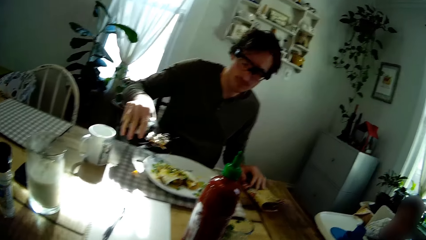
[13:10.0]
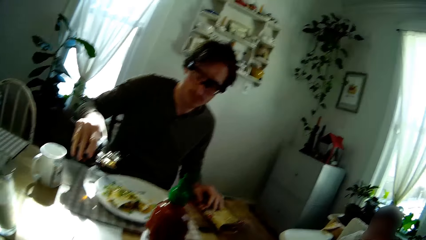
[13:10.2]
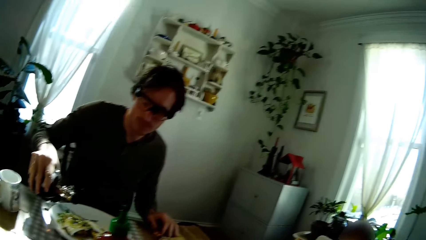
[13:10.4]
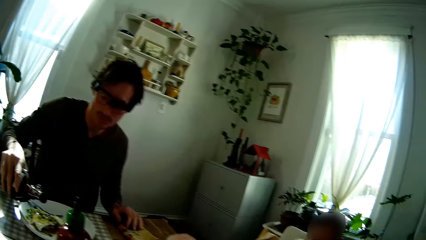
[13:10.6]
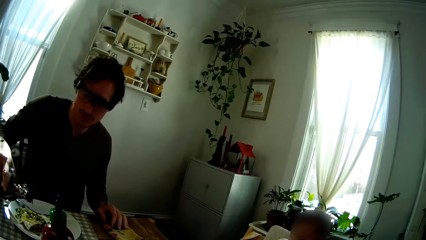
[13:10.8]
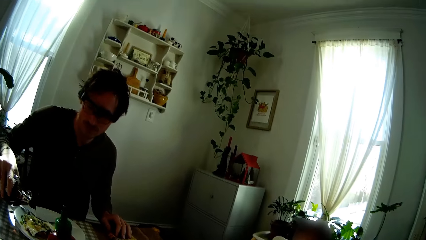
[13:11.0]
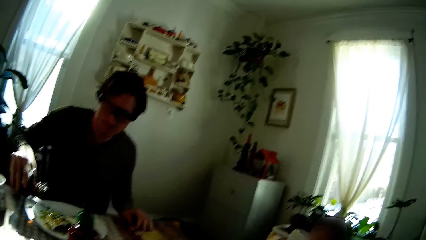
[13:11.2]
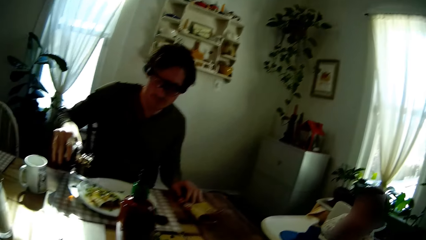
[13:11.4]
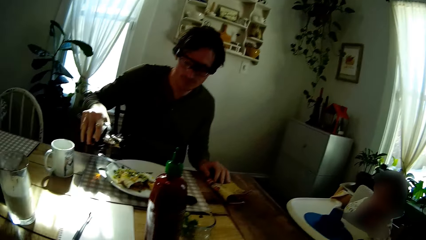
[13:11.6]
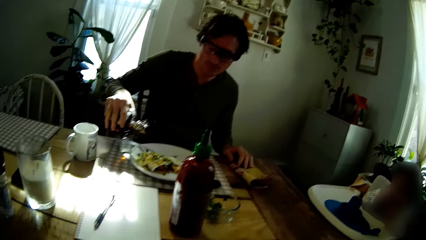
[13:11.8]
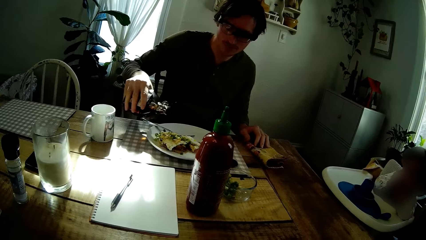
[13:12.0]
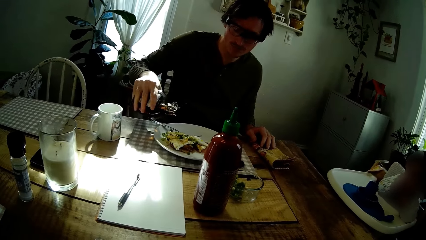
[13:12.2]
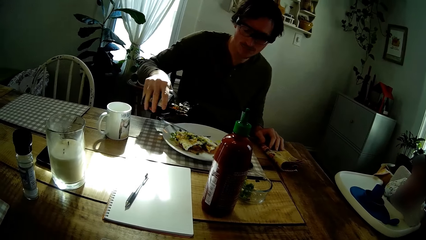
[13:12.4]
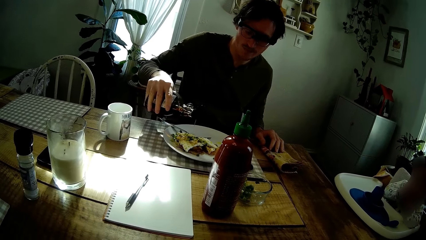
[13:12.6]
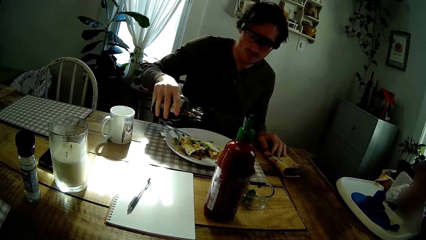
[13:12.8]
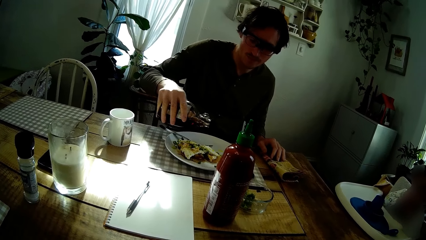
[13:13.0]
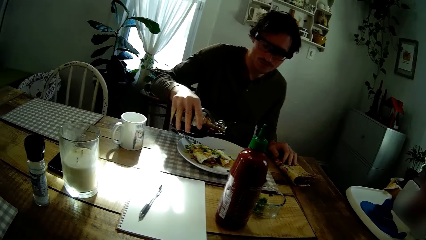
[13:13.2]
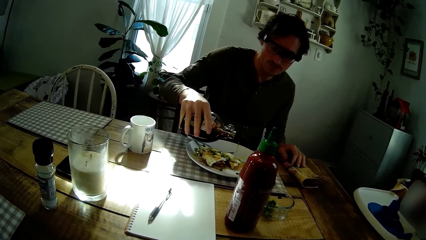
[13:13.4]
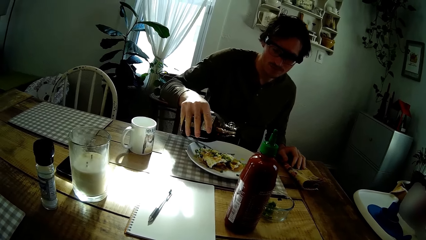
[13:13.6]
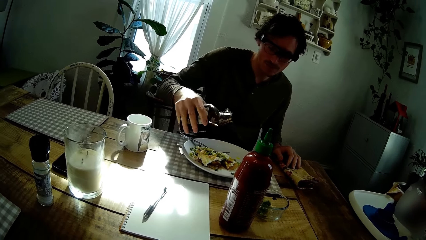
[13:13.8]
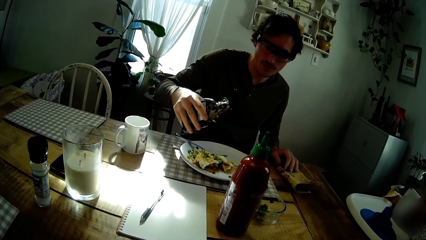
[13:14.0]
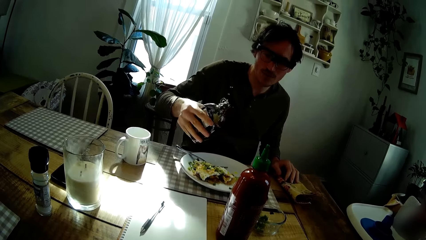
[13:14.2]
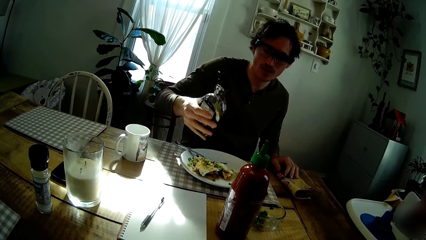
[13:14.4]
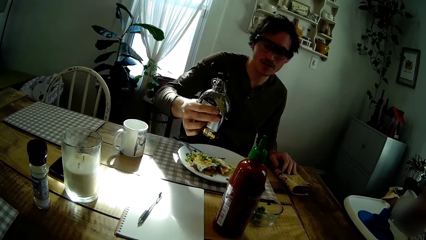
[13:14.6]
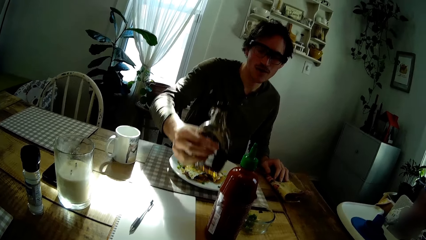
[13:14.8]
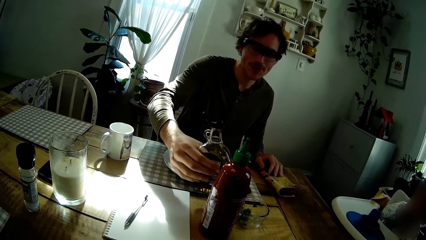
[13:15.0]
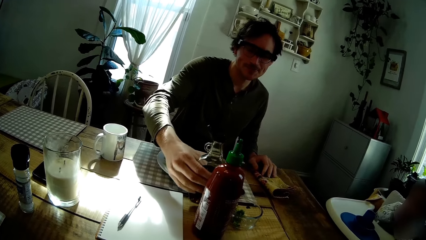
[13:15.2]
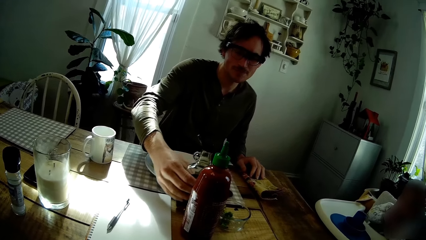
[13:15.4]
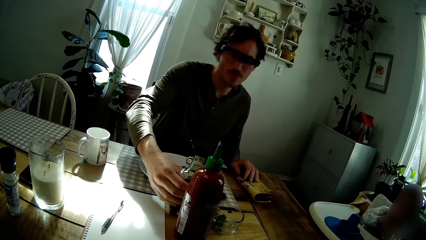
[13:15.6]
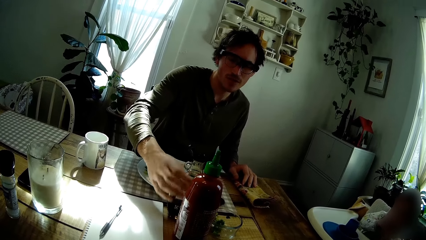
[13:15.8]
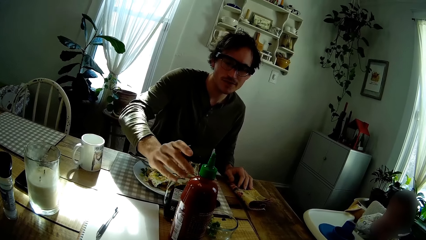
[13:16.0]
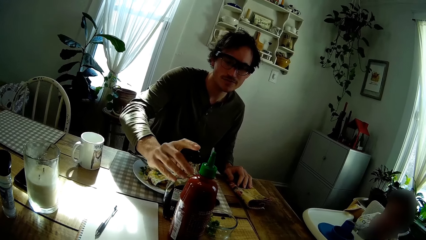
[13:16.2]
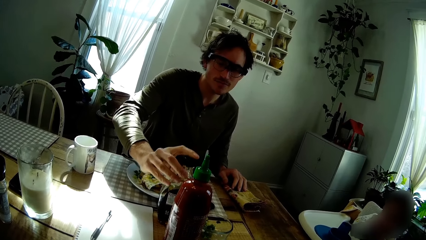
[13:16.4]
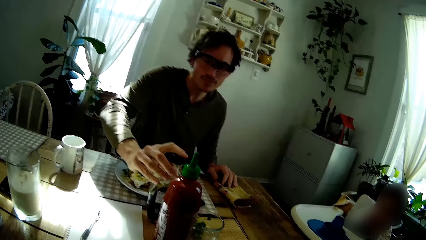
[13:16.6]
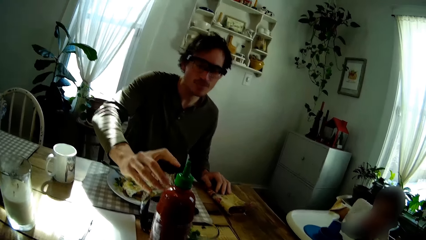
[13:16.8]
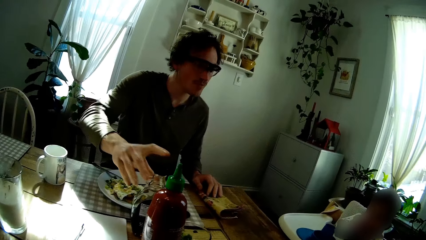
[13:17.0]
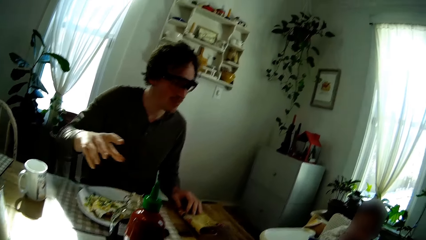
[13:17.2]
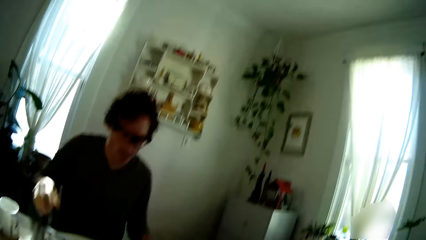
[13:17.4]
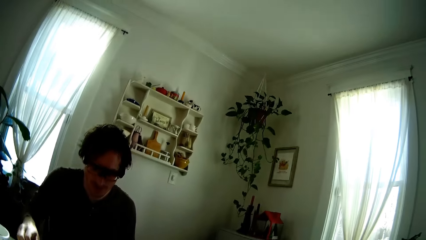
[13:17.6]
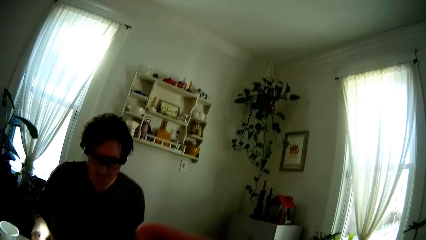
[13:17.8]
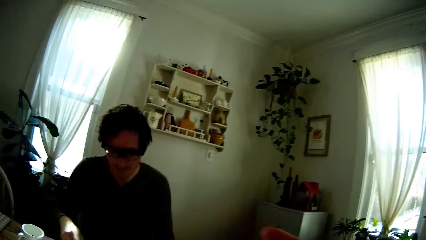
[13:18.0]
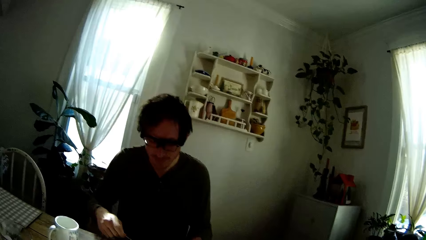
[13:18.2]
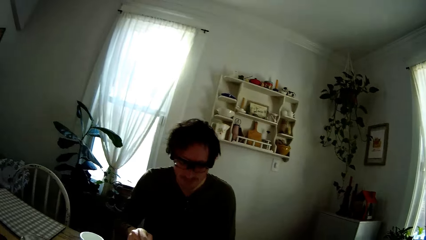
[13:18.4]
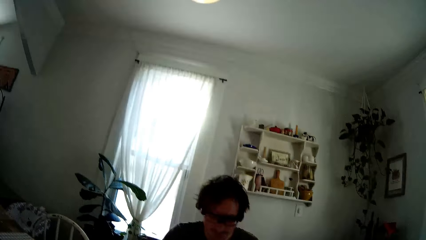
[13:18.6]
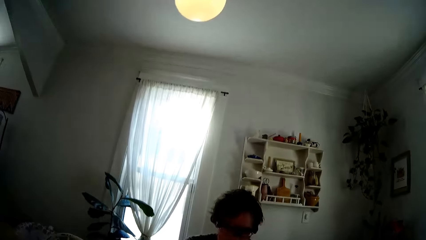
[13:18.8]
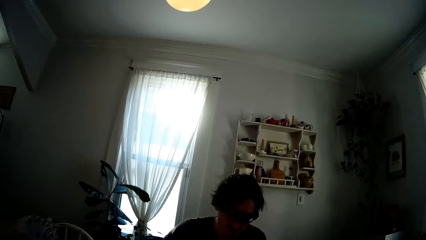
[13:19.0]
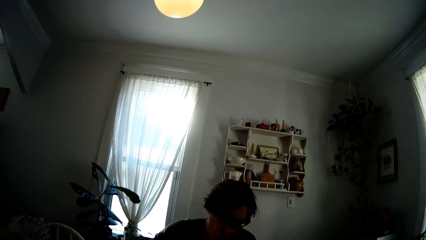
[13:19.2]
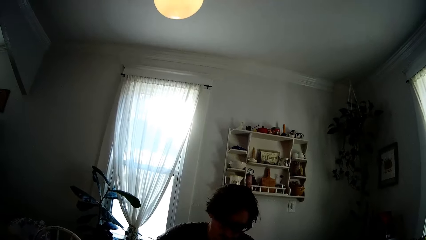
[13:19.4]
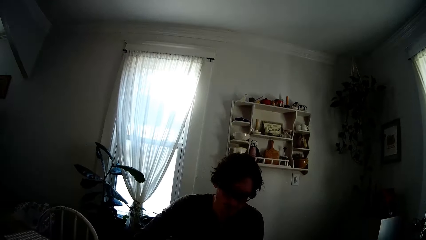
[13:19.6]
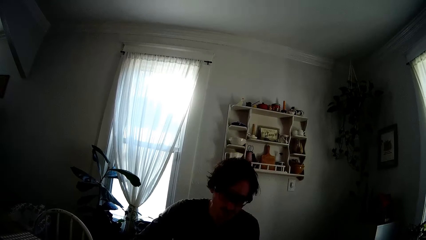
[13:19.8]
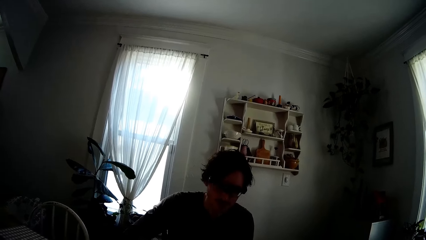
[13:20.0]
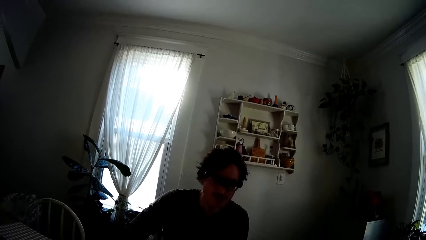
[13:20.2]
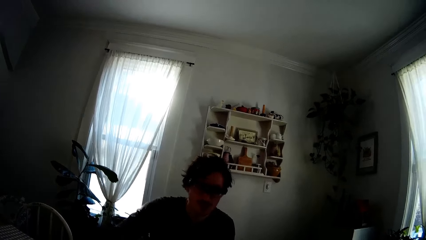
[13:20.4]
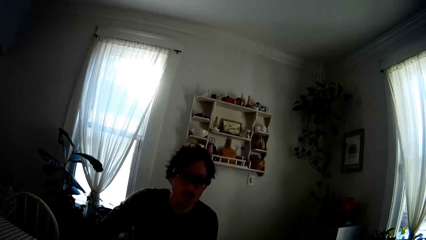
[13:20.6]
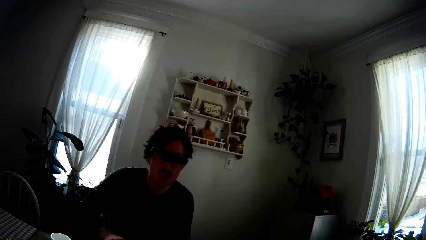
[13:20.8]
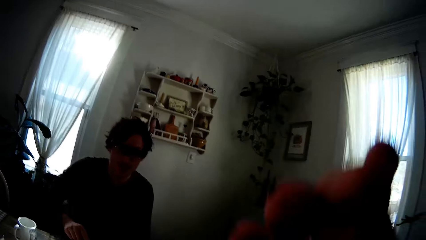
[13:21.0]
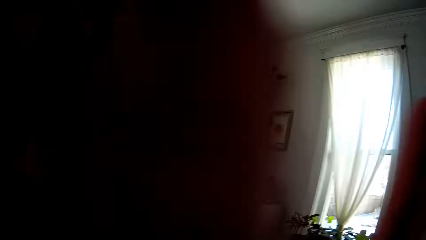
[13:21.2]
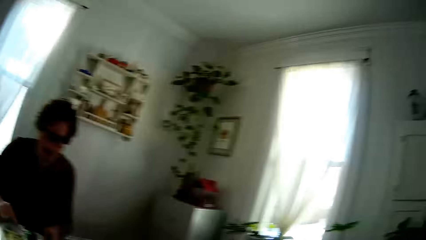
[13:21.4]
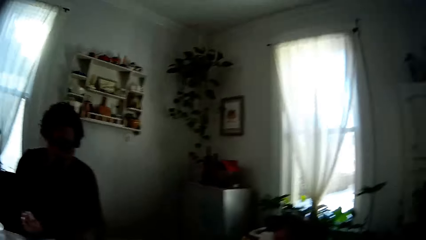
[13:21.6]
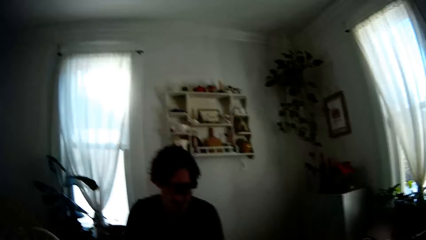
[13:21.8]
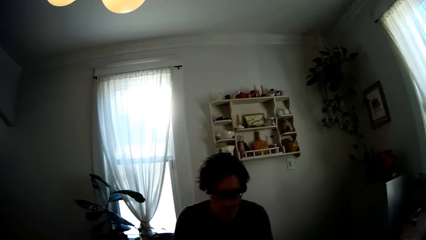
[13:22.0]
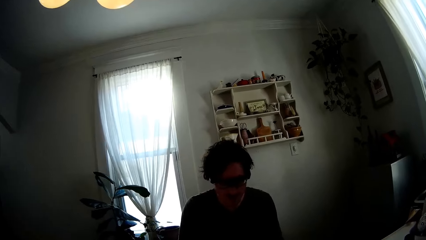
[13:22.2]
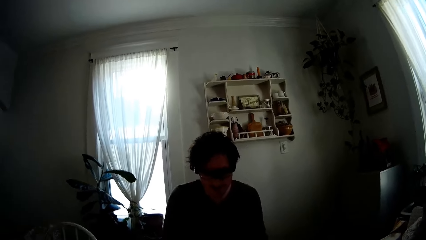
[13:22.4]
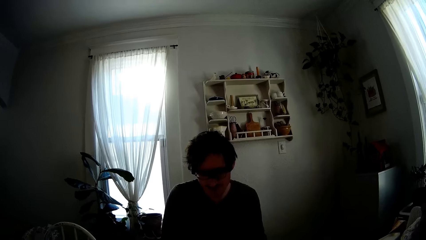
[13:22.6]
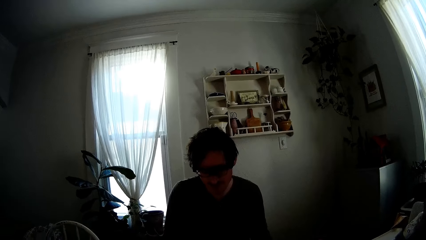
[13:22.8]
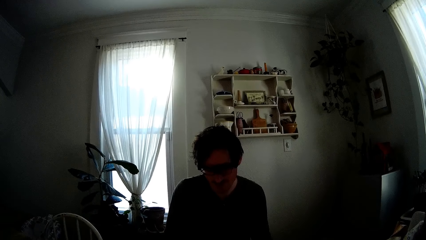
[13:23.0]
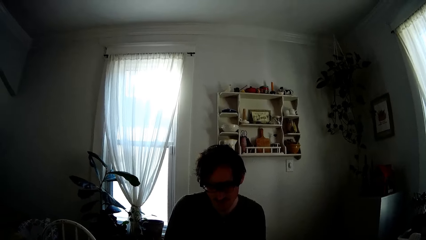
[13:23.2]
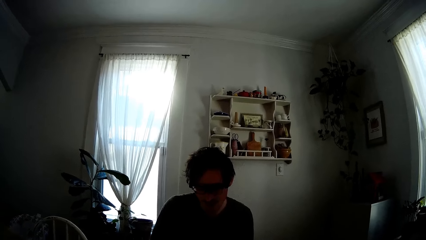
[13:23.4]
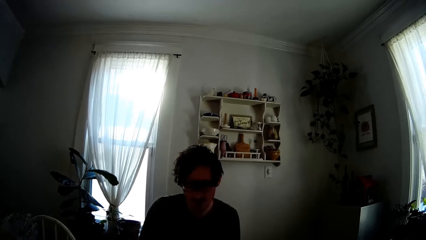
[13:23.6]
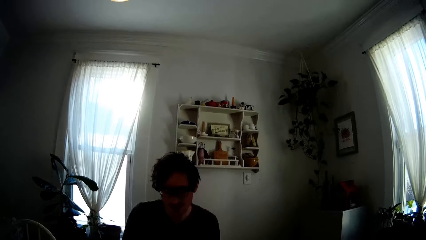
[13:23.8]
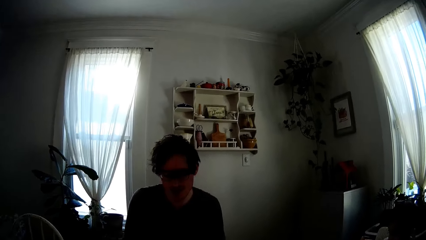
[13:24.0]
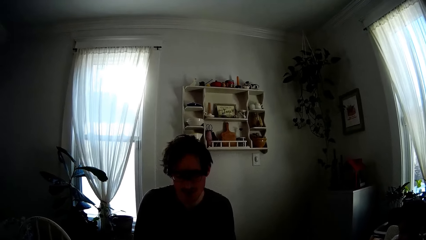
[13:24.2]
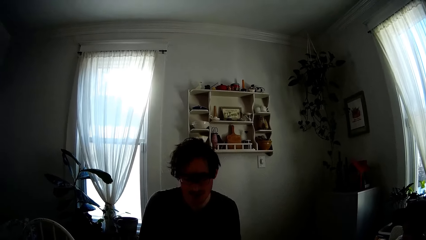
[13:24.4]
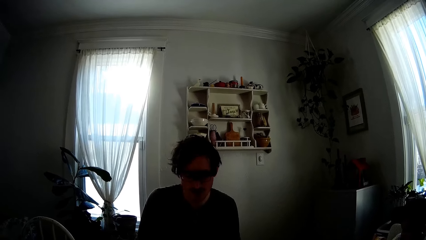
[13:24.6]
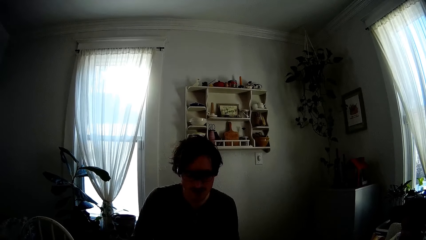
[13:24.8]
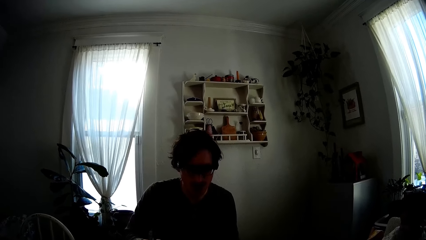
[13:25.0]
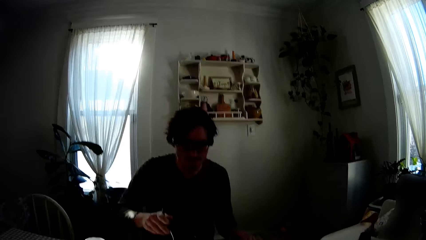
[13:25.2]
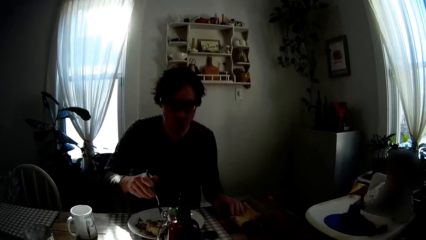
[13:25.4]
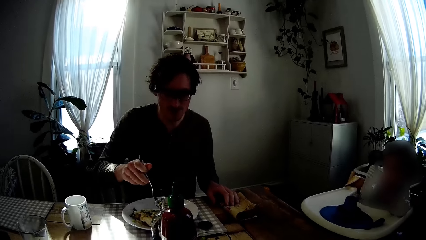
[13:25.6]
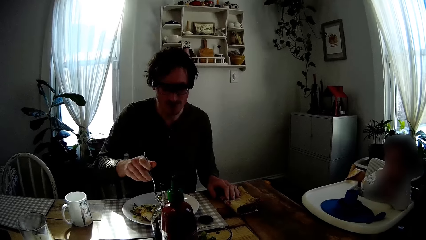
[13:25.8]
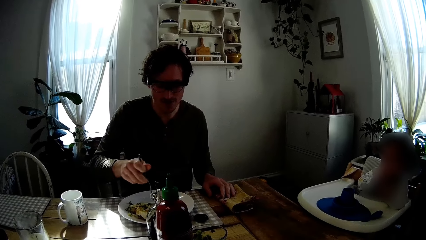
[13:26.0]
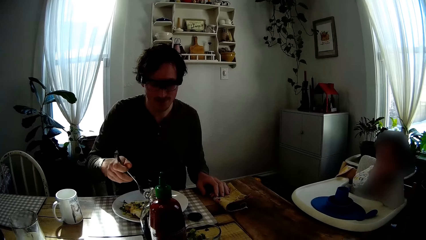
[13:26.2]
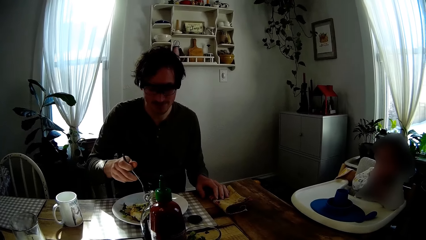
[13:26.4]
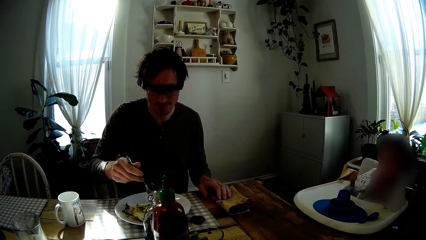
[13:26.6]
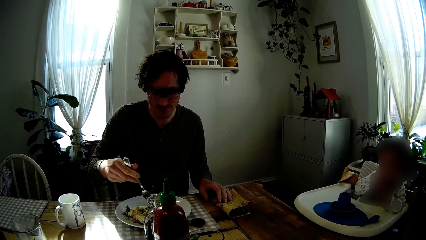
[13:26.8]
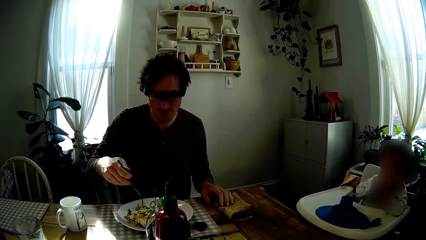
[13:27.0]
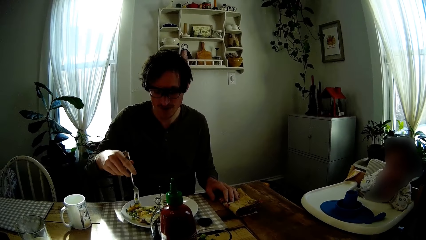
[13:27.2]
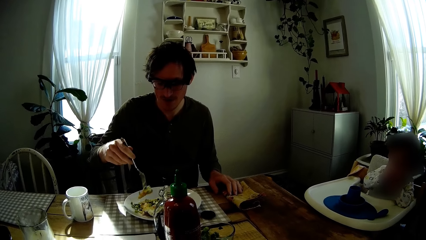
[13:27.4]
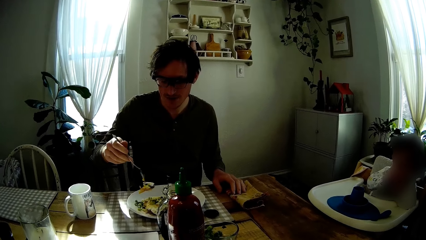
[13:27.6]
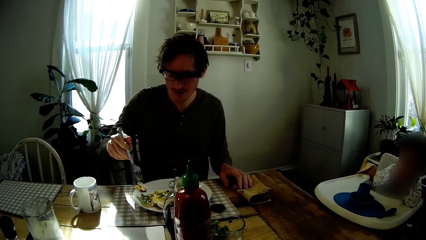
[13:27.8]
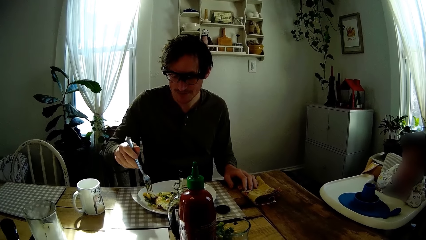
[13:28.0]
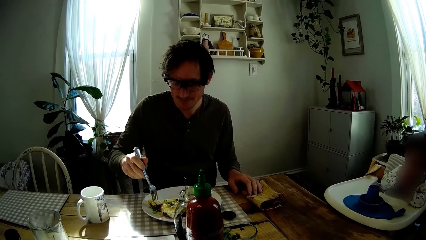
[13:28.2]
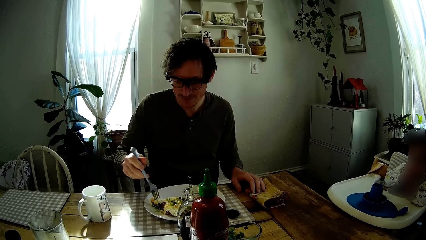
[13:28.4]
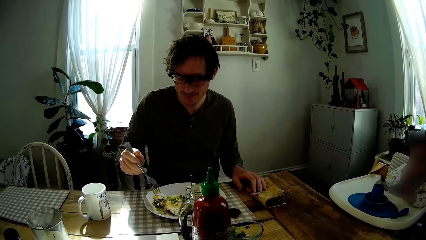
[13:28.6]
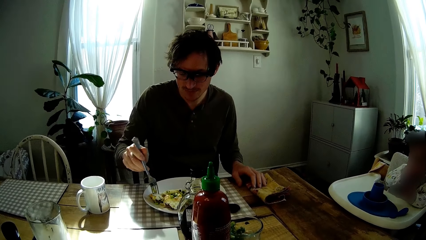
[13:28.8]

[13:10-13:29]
The camera wearer moves her hand. A man drops the bottle of pancake syrup in his right hand on the dining table and closes the bottle of pancake syrup with his right hand. The man interacts with the camera wearer. The camera wearer adjusts her hair with her right hand. She moves her hand again. The man talks with the camera wearer. The man takes out some pancake from the plate of pancakes on the dining table with the fork in his right hand.
